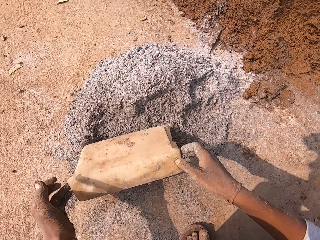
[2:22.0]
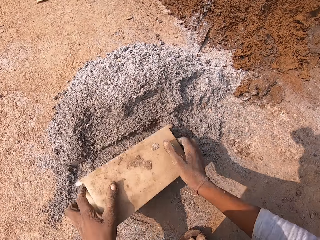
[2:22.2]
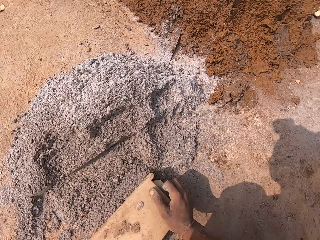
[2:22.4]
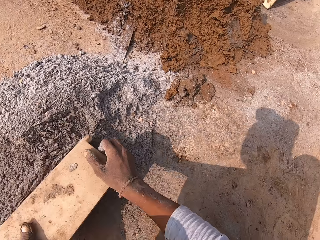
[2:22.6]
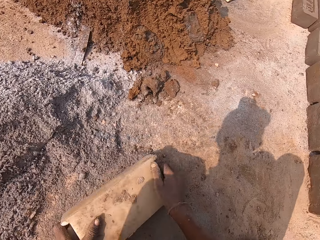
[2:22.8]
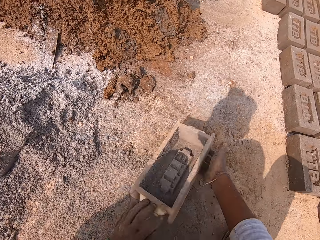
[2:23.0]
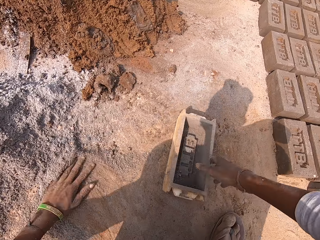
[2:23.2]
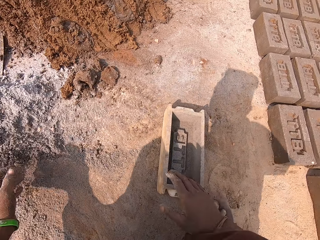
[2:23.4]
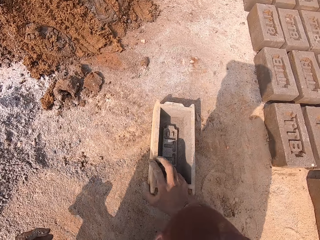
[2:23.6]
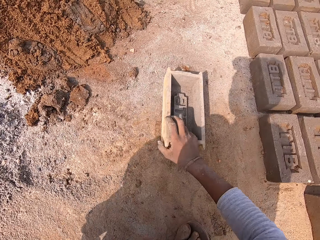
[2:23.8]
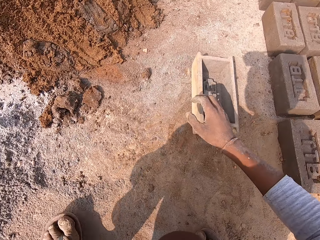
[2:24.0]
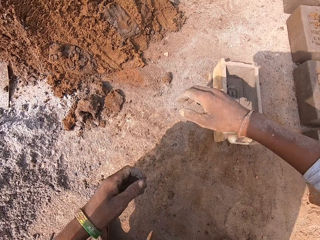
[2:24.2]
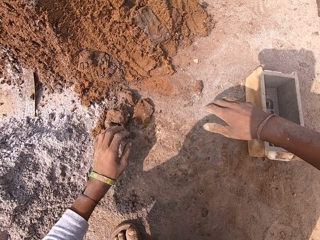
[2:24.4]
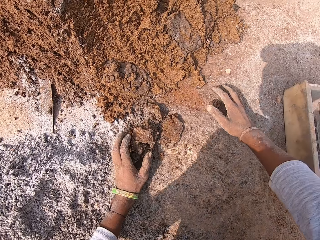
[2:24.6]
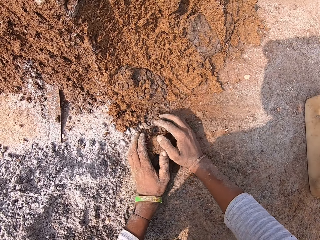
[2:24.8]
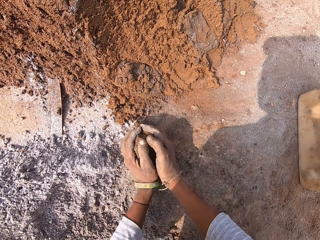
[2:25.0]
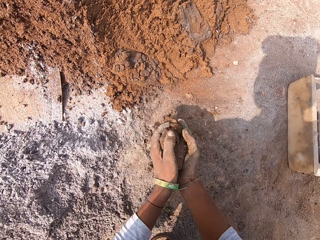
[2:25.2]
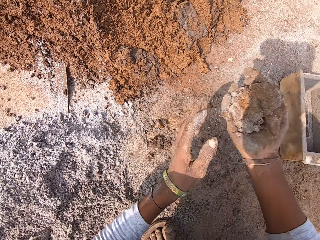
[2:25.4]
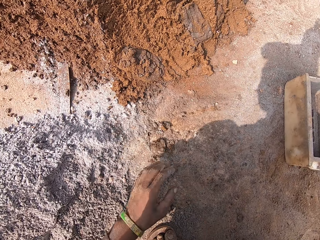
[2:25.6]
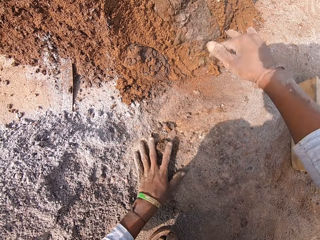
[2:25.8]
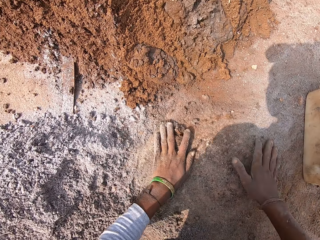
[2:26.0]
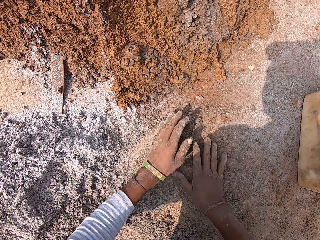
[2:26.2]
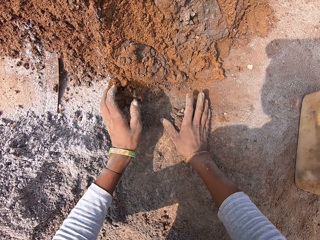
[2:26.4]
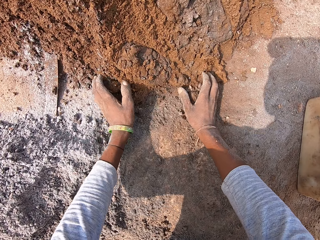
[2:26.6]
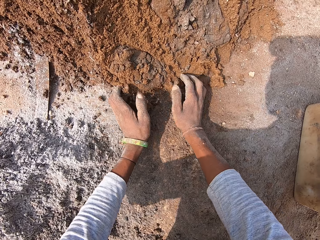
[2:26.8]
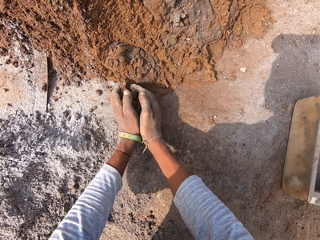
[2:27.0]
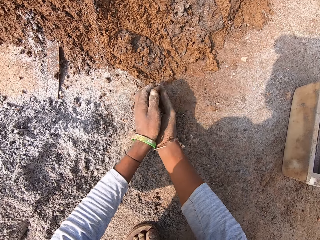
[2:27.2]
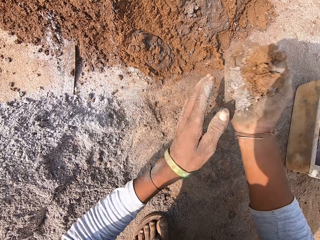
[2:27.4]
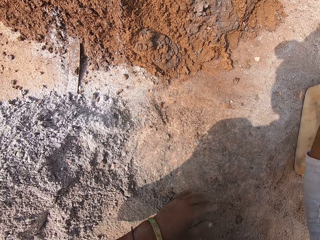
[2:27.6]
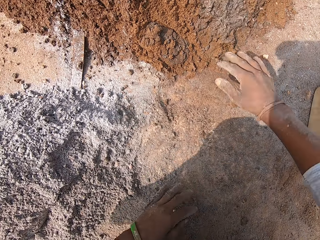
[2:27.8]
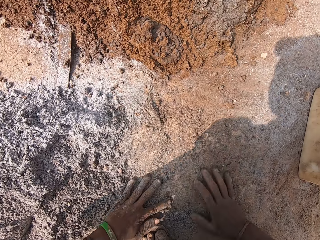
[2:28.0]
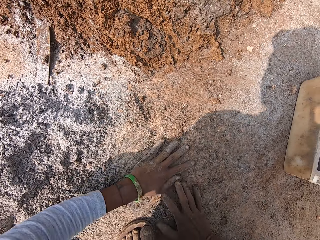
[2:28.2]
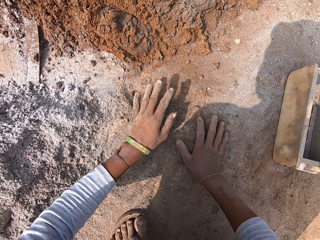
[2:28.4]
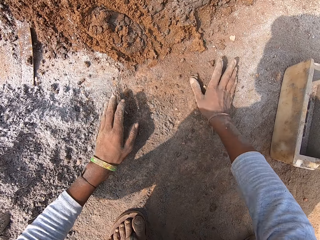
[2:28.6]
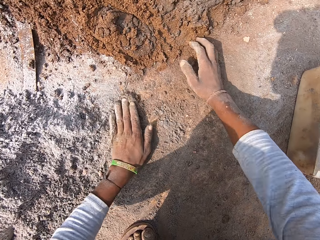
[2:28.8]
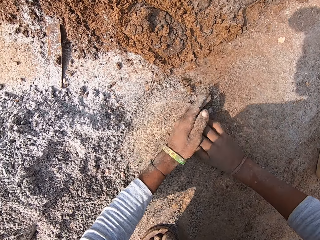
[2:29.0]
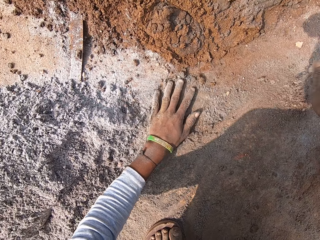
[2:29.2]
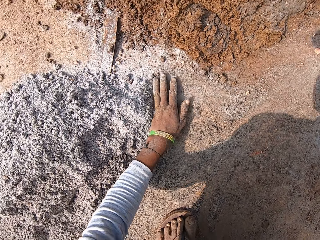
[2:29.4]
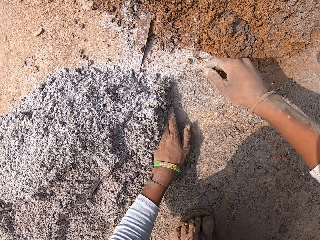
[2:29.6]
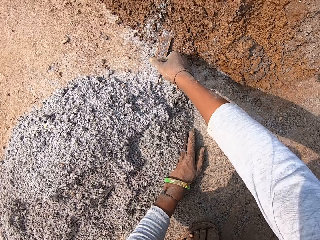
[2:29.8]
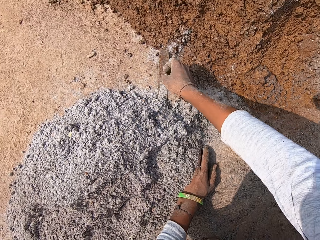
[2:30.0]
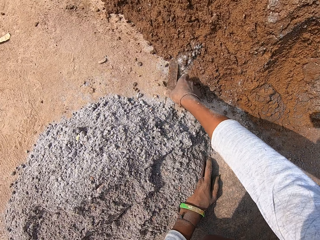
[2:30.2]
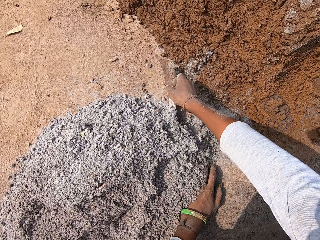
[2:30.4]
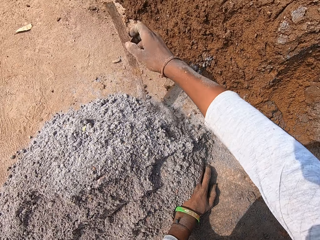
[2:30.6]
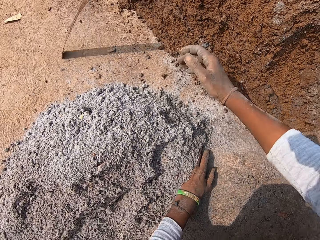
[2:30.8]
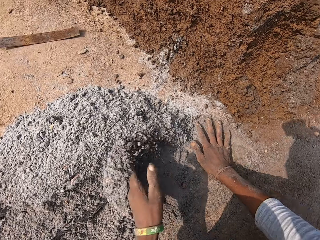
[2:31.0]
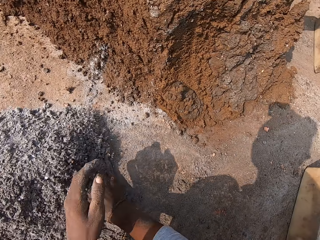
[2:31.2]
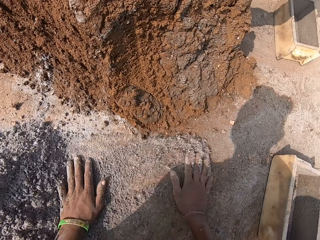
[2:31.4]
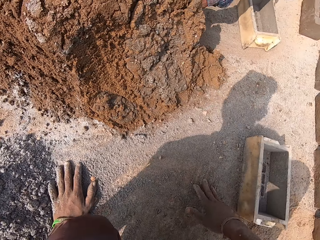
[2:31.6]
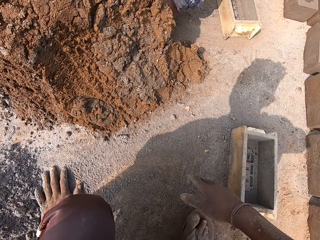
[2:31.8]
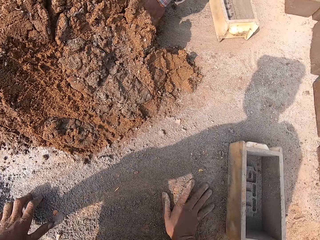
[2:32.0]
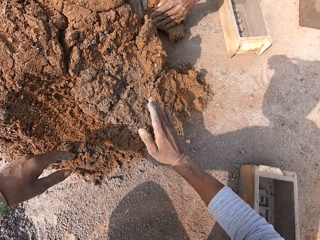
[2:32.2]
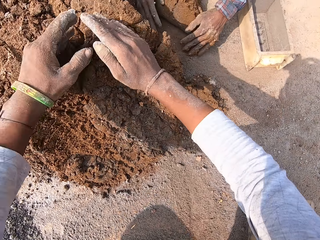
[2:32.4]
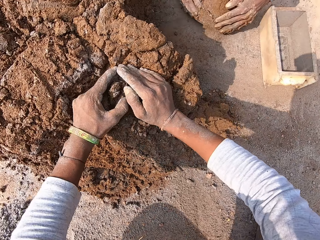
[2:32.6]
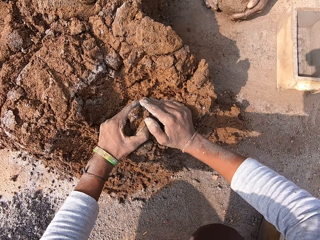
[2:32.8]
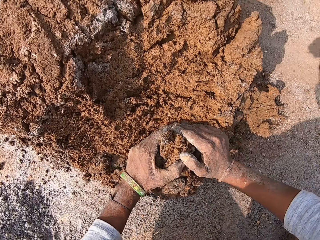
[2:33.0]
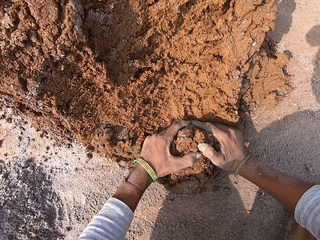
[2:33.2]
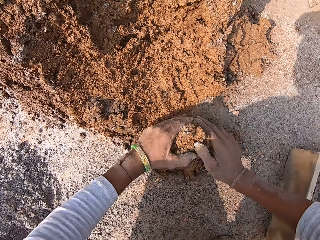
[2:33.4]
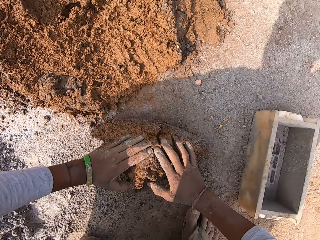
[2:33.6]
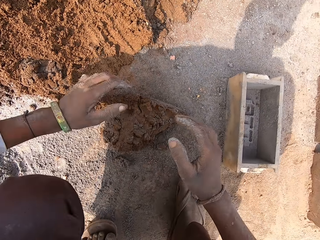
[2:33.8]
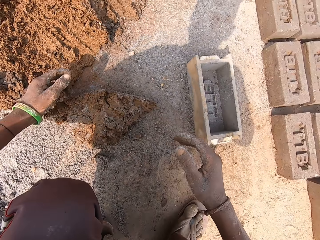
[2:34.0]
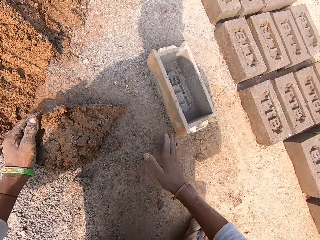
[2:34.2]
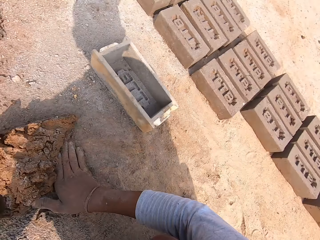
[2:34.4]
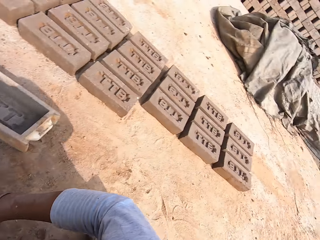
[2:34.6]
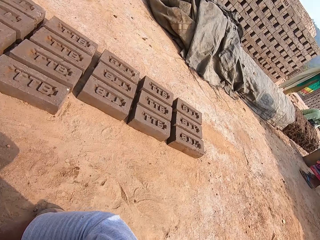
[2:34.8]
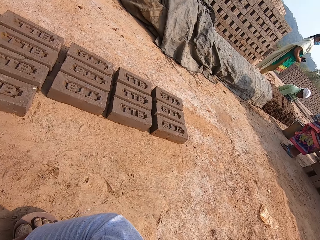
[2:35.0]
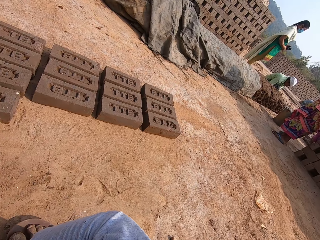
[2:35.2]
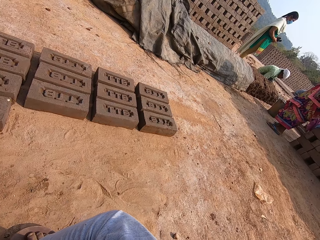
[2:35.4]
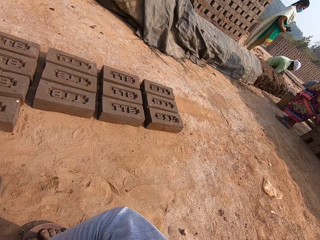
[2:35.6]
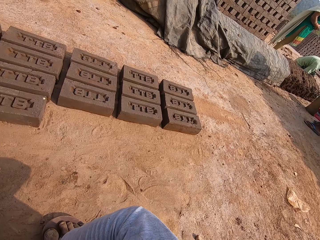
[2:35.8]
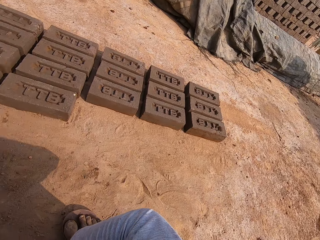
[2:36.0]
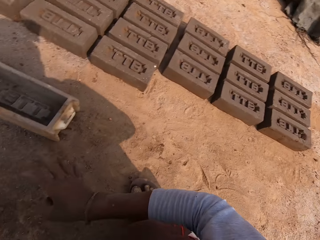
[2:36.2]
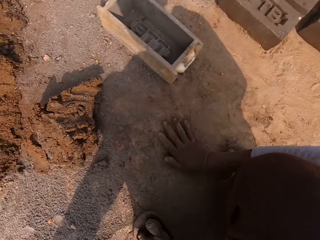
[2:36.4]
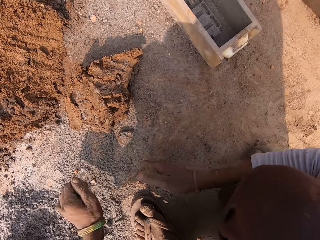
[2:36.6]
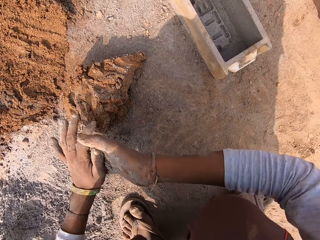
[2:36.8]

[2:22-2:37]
The camera wearer puts soil in a plastic. He mixes the block mold pan in the borax sand on the ground with both hands. He pours down the soil. He pushes the soil. He drops the block mold pan on the ground with his right hand. He pushes the plastic. He takes some clay molds on the ground with both hands. He throws the clay molds on the clay molds on the ground with his right hand. He takes some clay molds on the ground with both hands. He throws the clay molds on the ground with his right hand. He sweeps clay mold on the ground with his left hand. He picks up the soil. He picks up a plank or metal from the ground with his right hand. He throws away the plank in his right hand. He pushes the soil. A man molds the clay on the ground with both hands. The camera wearer takes out some clay mold from the top of the block mold pan with both hands. He puts mud down. He looks around.

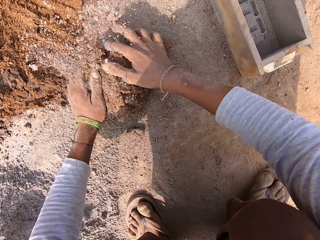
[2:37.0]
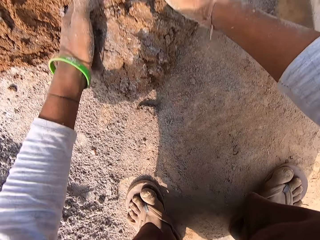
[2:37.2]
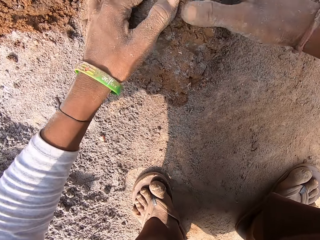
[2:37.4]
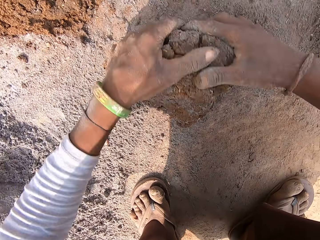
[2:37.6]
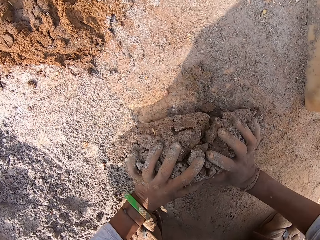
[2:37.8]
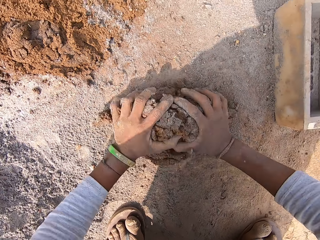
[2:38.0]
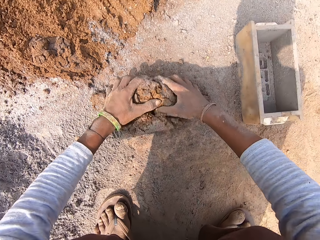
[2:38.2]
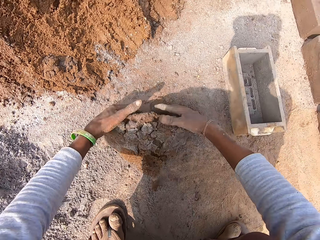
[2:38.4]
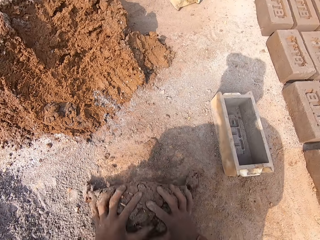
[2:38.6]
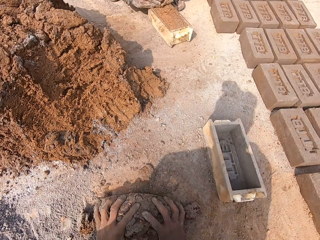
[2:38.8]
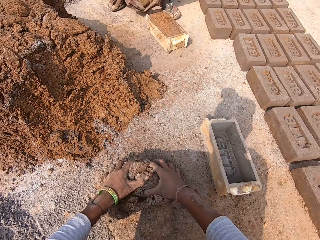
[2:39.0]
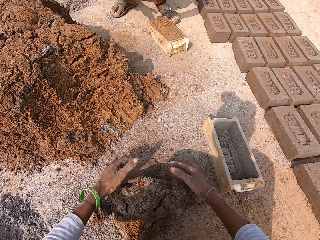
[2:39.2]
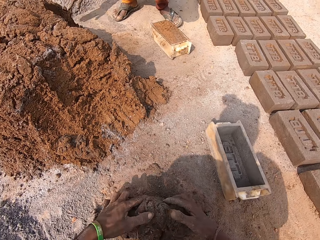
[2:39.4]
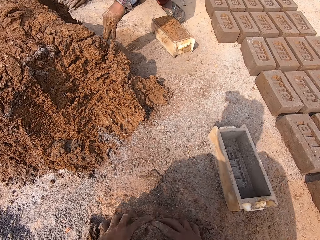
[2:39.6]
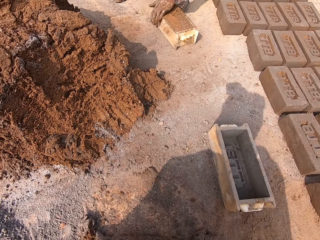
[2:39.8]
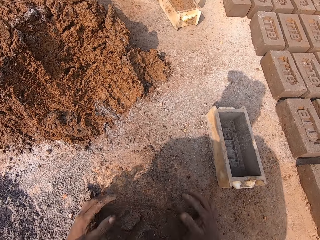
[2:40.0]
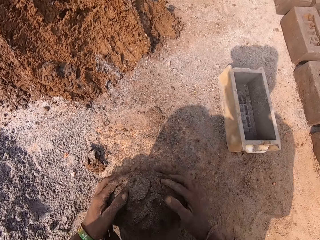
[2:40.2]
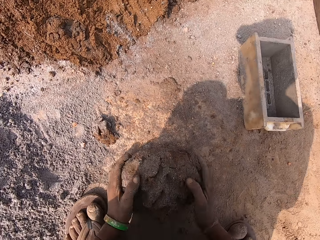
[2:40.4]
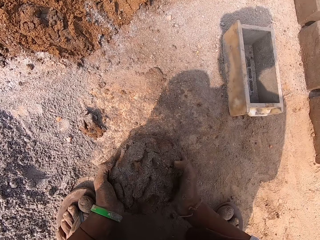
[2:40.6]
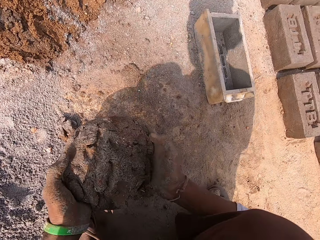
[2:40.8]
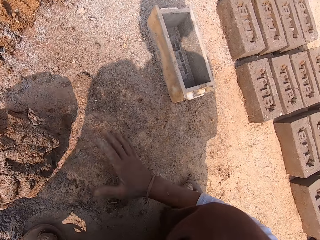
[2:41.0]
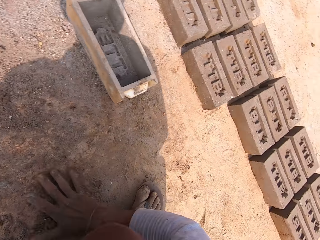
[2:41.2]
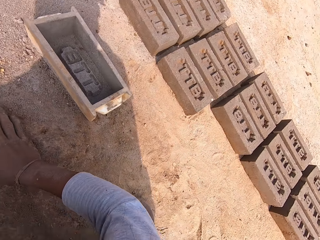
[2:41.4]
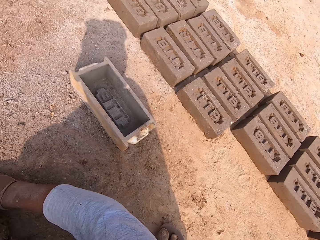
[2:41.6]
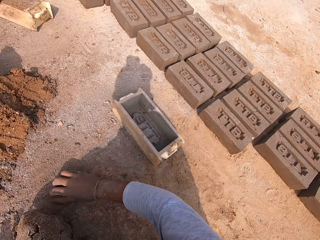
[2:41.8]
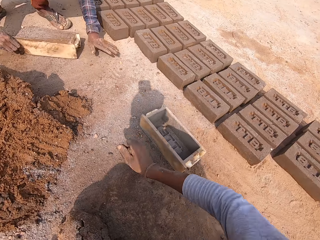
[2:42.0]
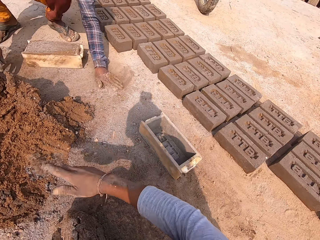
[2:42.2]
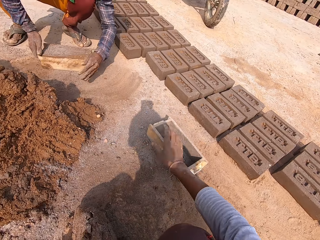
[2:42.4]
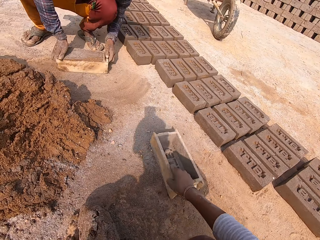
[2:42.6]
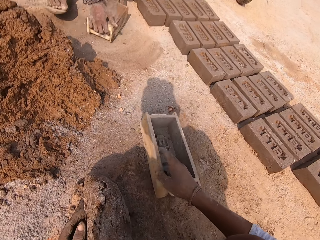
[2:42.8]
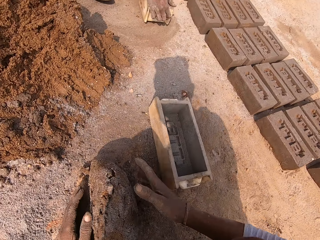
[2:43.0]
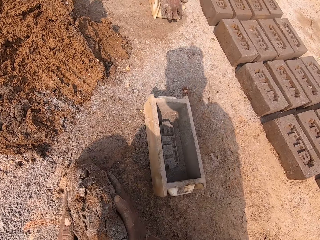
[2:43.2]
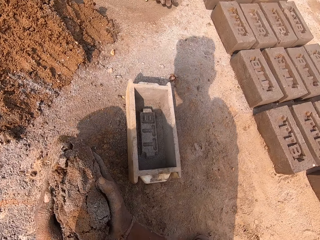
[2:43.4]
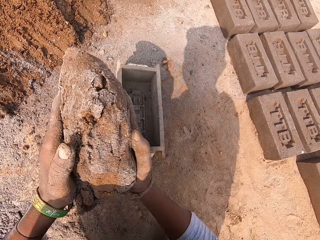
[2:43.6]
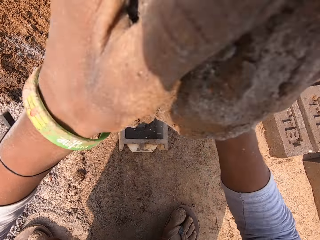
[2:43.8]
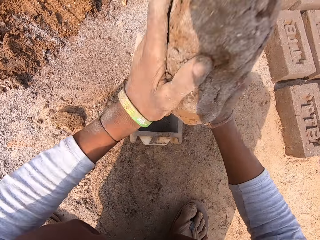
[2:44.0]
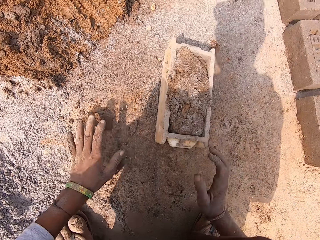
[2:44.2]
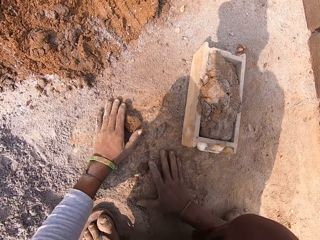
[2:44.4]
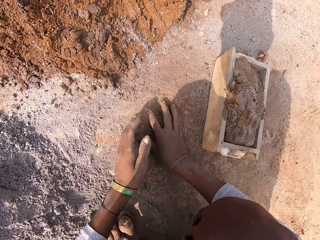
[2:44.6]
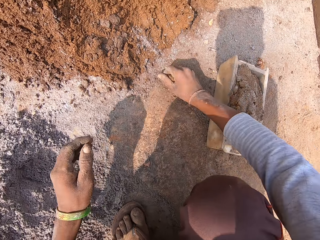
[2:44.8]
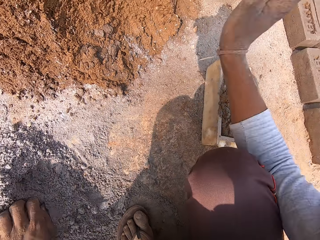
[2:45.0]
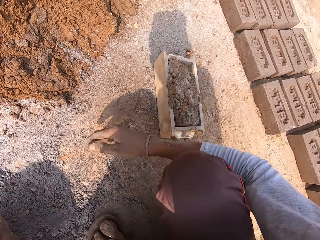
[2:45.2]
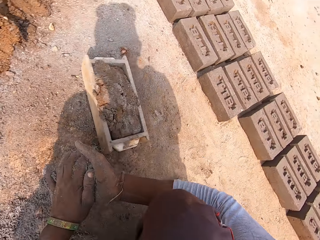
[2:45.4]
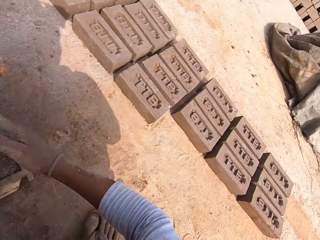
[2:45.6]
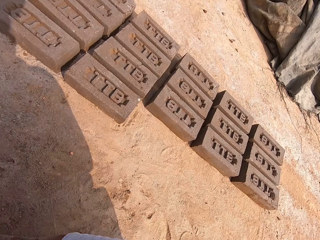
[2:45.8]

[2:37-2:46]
The camera wearer picks up soil and throws the soil on mud. He molds the clay mold on the ground with both hands. A man holds mud and throws the mud. The camera wearer picks up the mud. He touches the ground. The man pushes the soil. The man moves the block mold pan on the ground with both hands. The camera wearer pulls a plastic. He picks the clay mold from the ground with both hands. He places the clay mold in the block mold pan on the ground with both hands. He takes clay mold from the ground with both hands. He throws the clay molds on the ground with his right hand.
